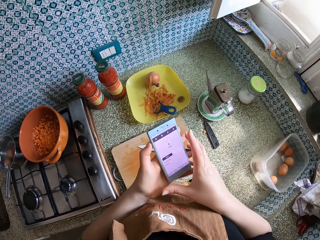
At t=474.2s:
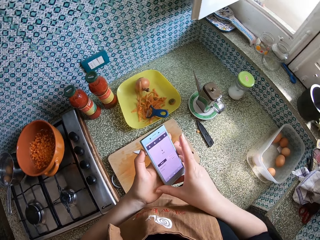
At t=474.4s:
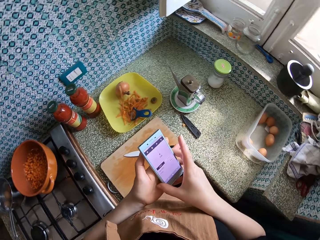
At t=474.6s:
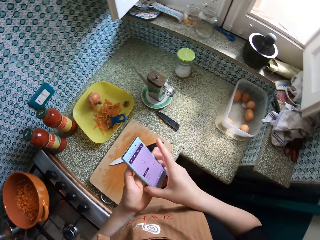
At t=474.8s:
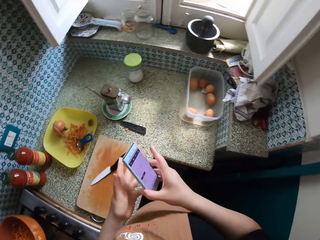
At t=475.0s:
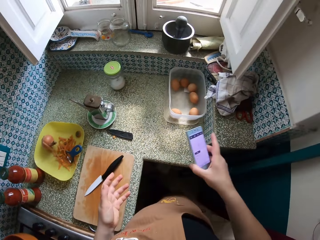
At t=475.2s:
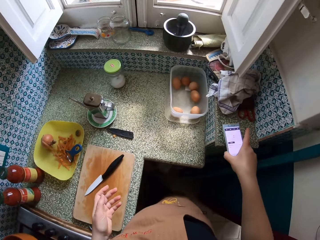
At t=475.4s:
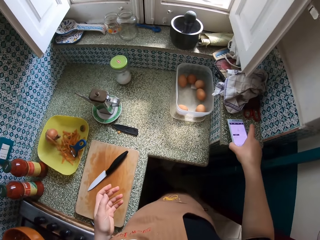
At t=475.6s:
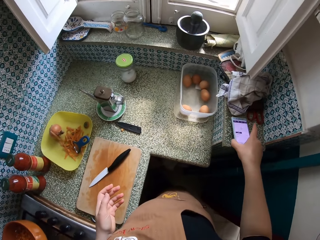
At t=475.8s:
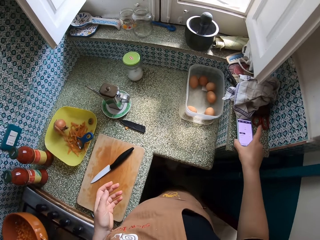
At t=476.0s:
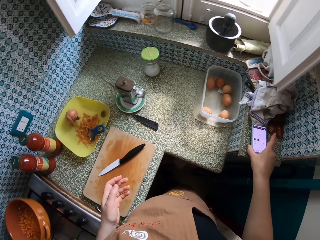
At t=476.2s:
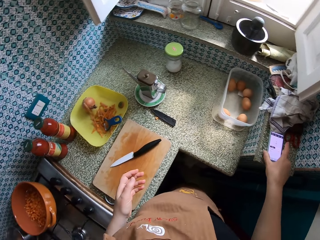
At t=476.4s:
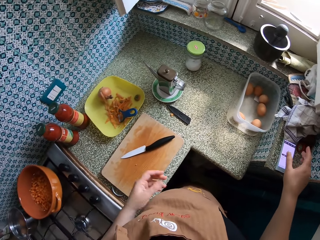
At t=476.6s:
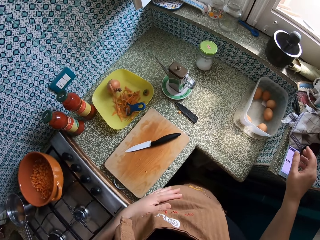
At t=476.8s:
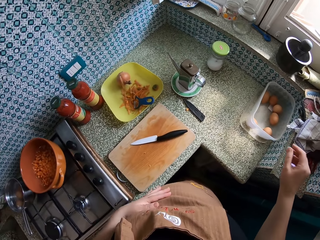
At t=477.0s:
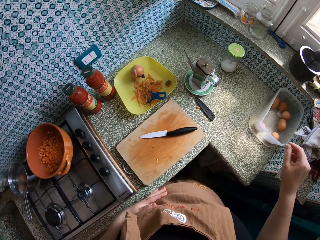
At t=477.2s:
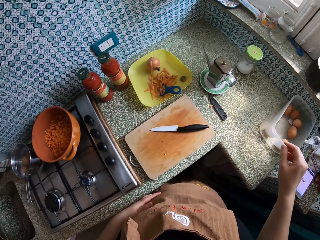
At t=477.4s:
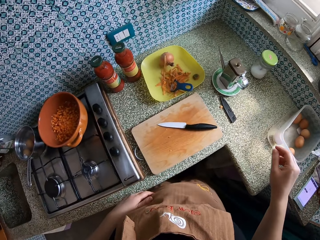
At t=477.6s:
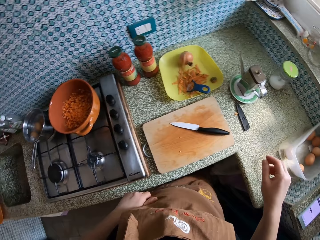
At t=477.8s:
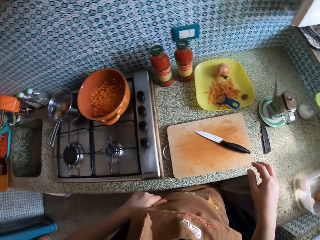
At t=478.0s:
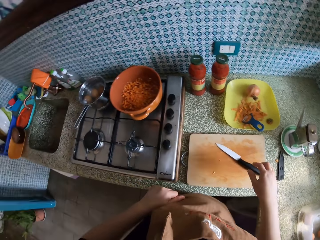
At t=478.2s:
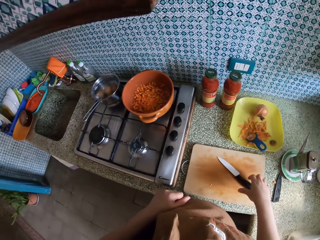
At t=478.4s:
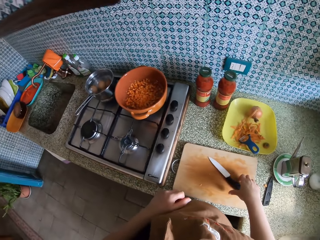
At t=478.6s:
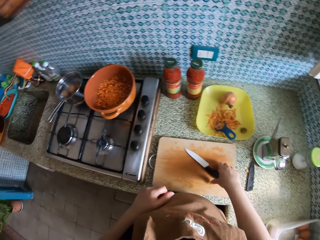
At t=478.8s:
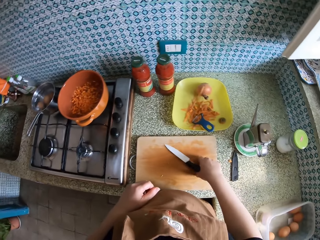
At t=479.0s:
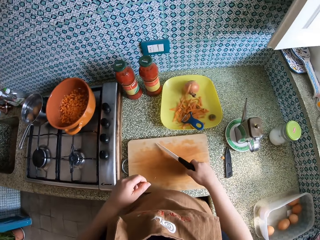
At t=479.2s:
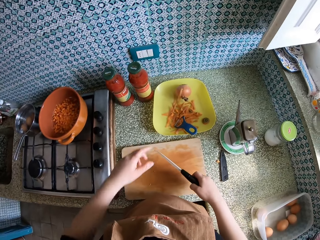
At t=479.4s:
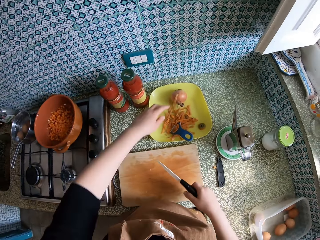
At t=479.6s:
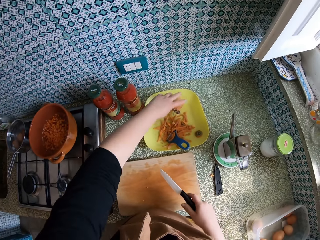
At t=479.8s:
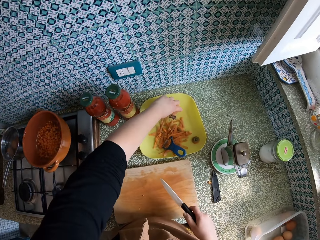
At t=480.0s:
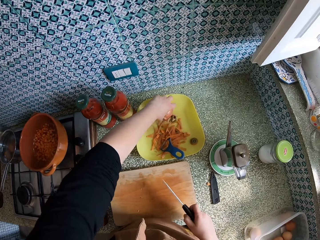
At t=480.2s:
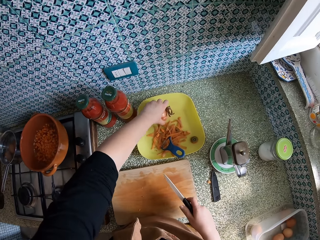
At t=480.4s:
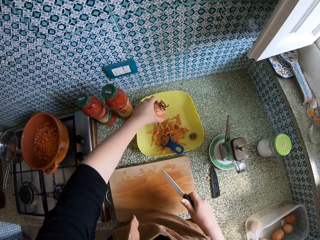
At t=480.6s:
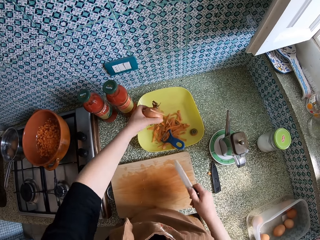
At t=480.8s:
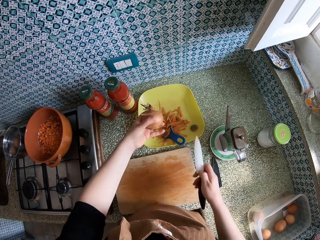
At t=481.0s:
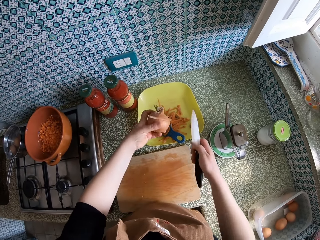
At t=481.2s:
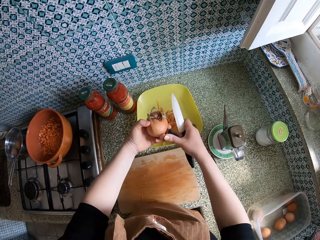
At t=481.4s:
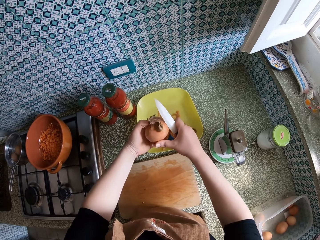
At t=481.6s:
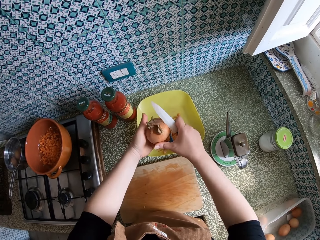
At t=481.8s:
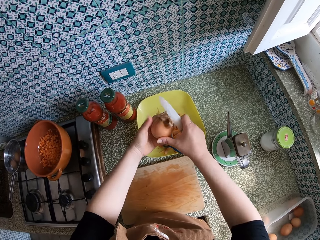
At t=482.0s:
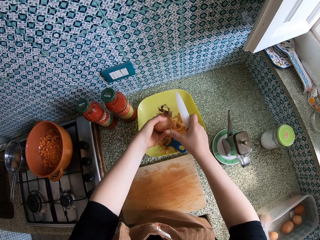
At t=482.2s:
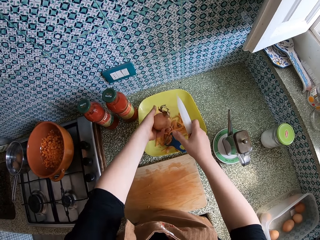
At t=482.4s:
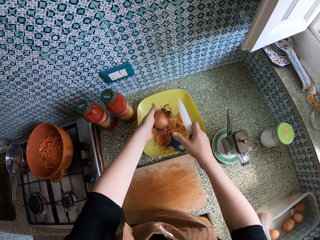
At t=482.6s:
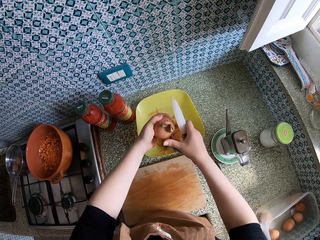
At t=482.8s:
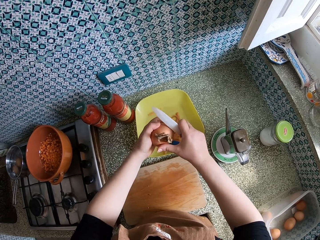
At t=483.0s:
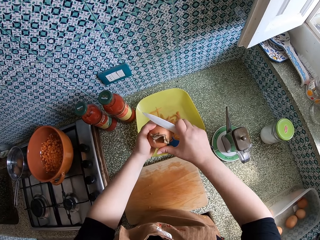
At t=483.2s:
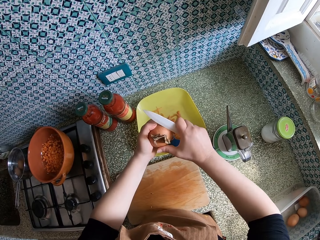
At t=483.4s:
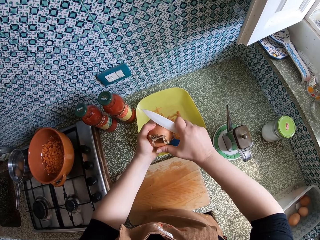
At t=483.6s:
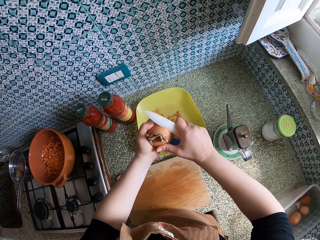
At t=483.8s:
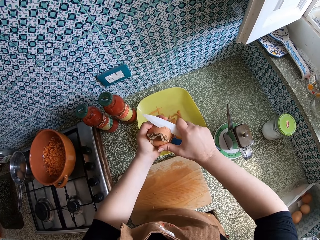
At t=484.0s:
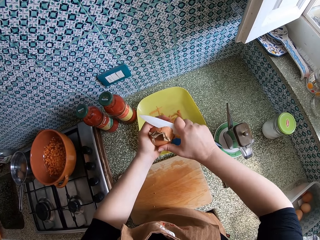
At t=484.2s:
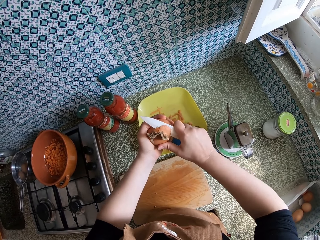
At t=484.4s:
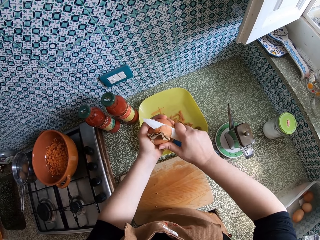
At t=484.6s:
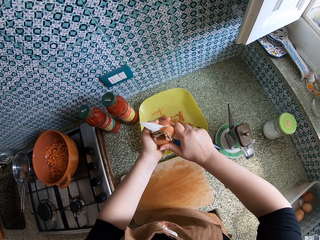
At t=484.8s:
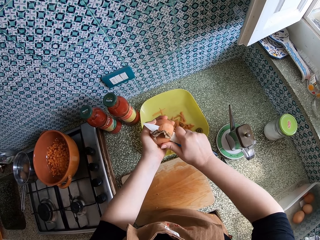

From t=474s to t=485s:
The camera wearer drops the phone on the countertop. She looks around and wipes the hand on the apron. She takes the knife on the cutting board. She takes an onion on a plate with her left hand. She peels something. She cuts the onions with the knife.

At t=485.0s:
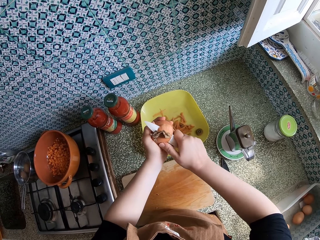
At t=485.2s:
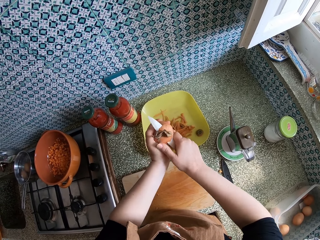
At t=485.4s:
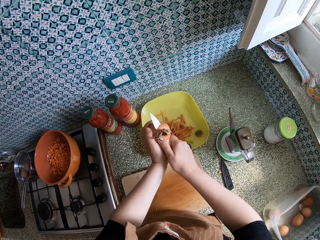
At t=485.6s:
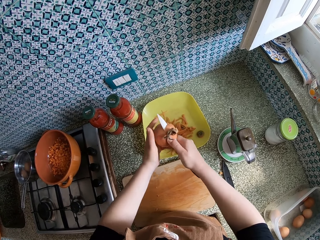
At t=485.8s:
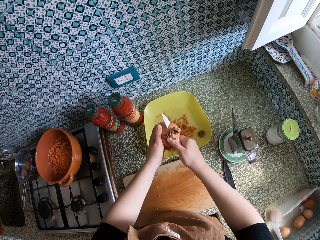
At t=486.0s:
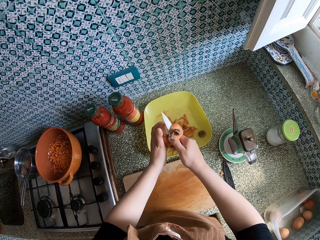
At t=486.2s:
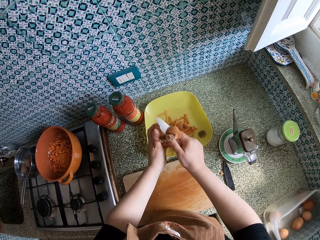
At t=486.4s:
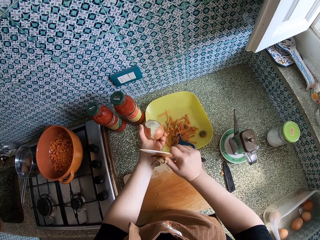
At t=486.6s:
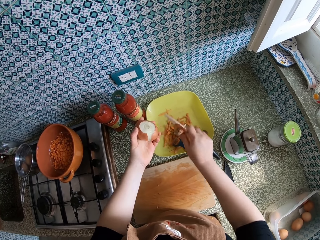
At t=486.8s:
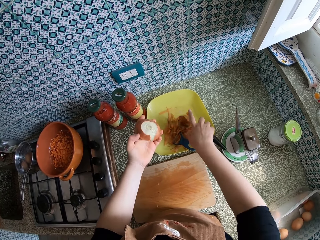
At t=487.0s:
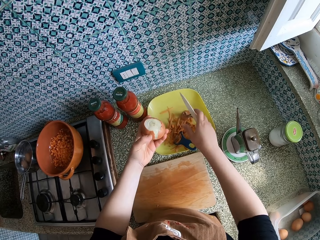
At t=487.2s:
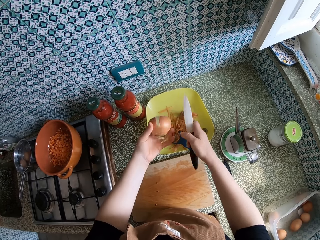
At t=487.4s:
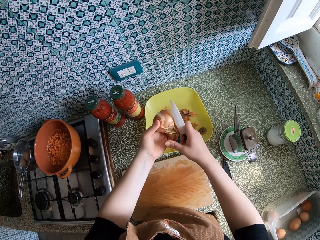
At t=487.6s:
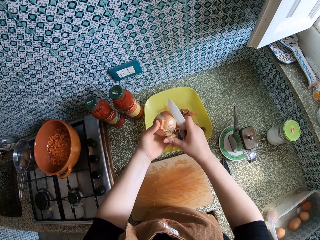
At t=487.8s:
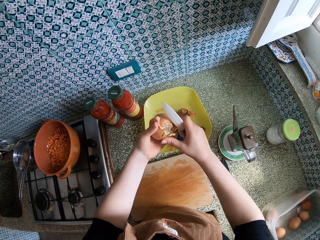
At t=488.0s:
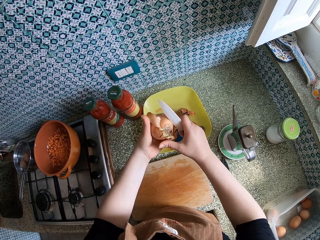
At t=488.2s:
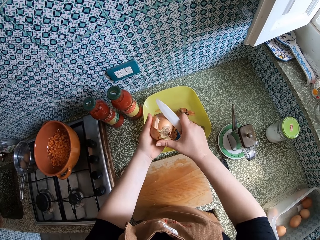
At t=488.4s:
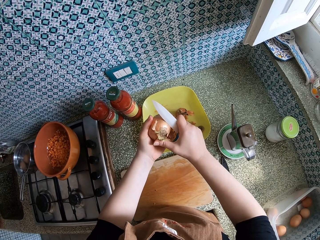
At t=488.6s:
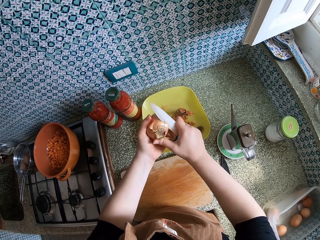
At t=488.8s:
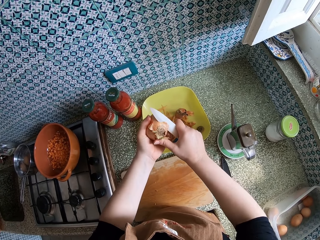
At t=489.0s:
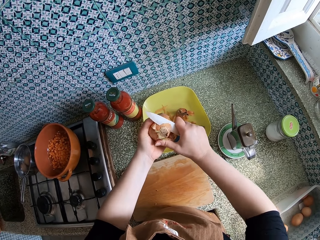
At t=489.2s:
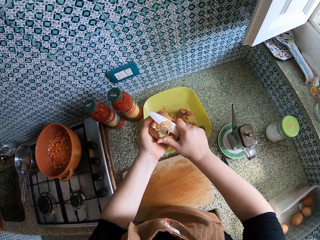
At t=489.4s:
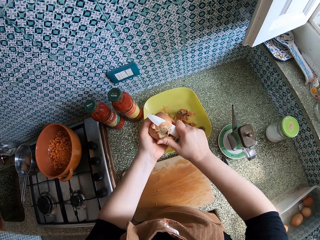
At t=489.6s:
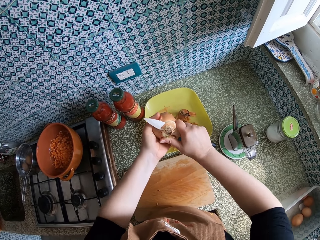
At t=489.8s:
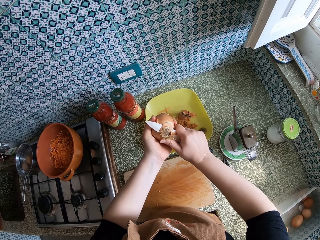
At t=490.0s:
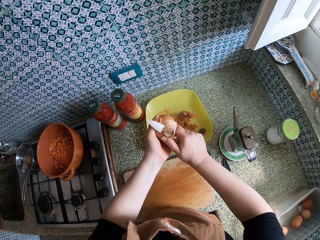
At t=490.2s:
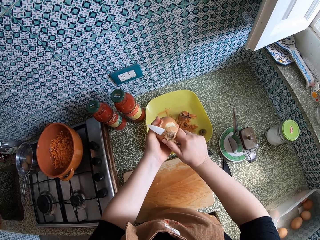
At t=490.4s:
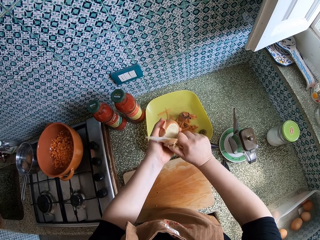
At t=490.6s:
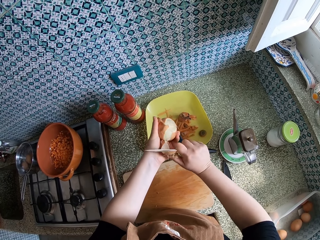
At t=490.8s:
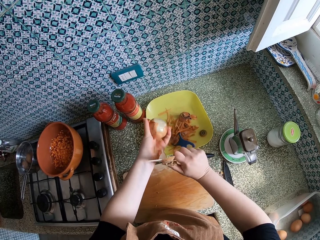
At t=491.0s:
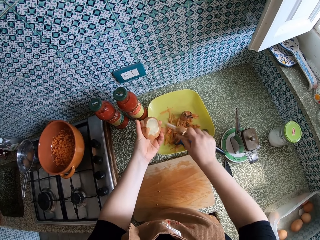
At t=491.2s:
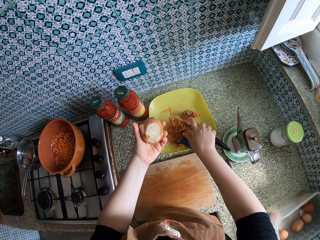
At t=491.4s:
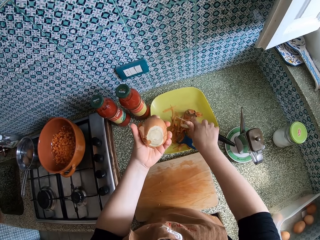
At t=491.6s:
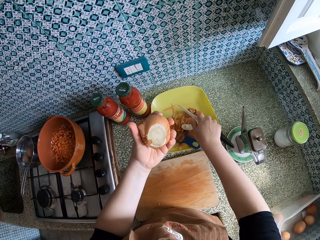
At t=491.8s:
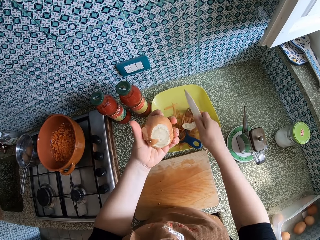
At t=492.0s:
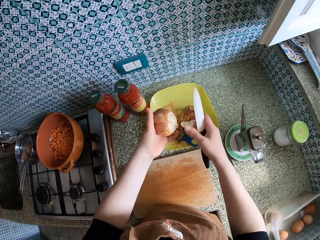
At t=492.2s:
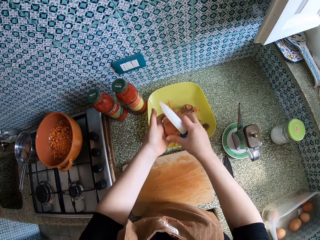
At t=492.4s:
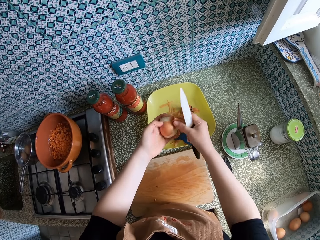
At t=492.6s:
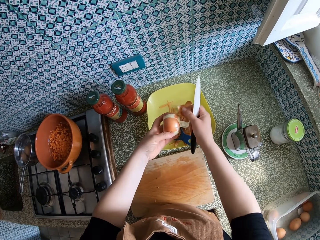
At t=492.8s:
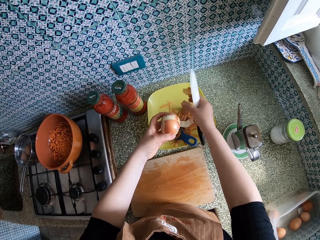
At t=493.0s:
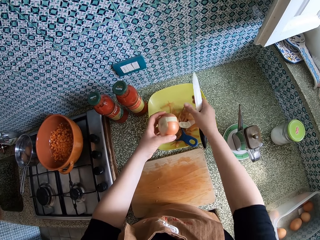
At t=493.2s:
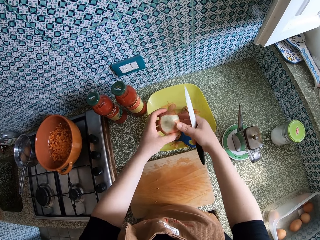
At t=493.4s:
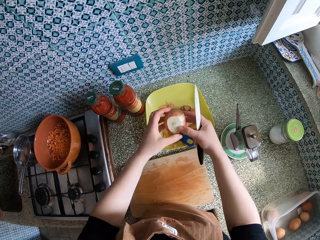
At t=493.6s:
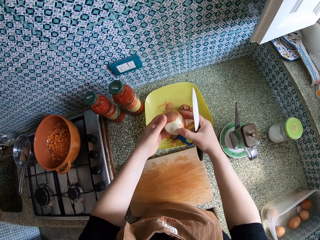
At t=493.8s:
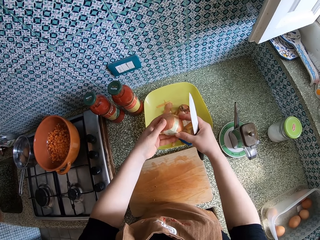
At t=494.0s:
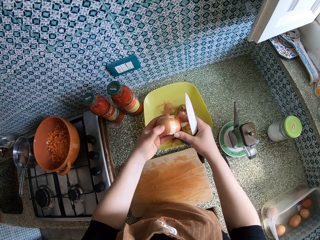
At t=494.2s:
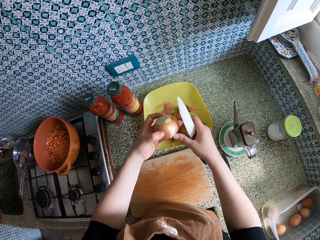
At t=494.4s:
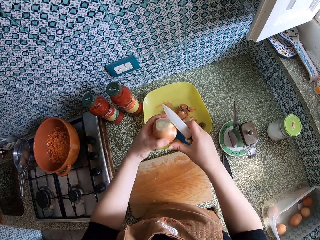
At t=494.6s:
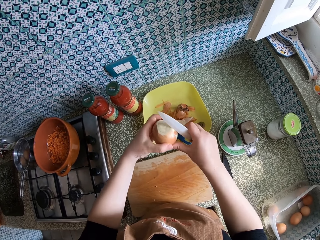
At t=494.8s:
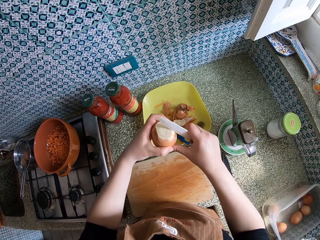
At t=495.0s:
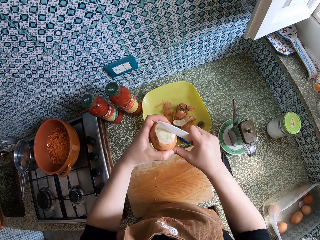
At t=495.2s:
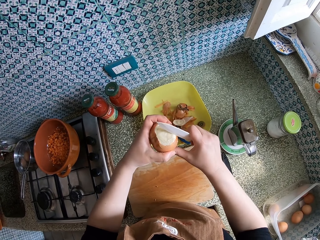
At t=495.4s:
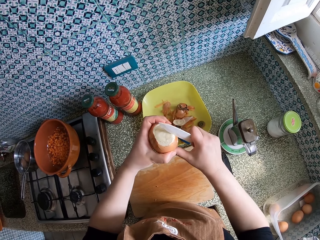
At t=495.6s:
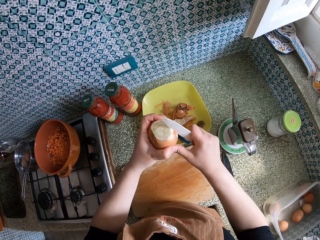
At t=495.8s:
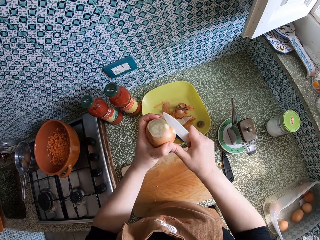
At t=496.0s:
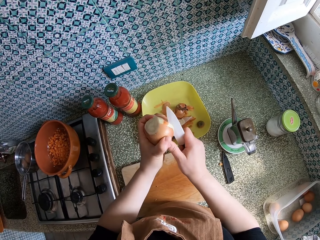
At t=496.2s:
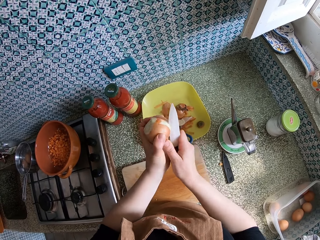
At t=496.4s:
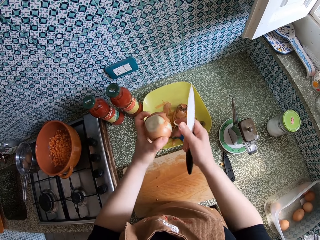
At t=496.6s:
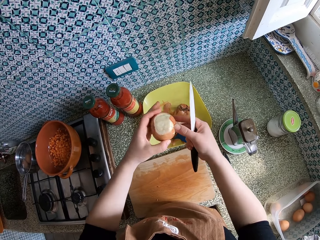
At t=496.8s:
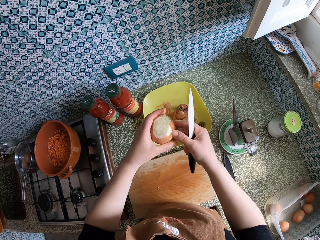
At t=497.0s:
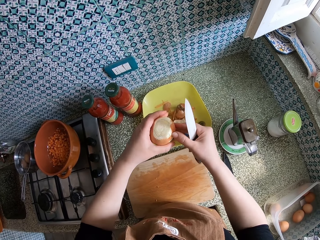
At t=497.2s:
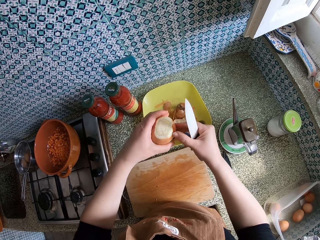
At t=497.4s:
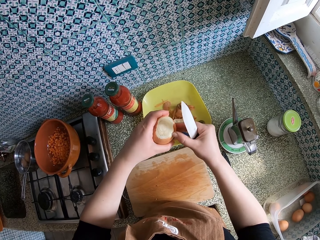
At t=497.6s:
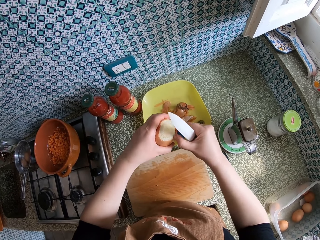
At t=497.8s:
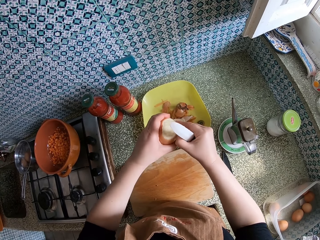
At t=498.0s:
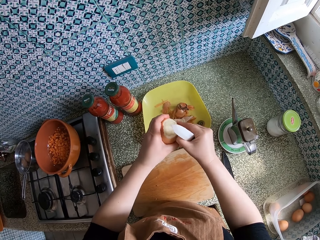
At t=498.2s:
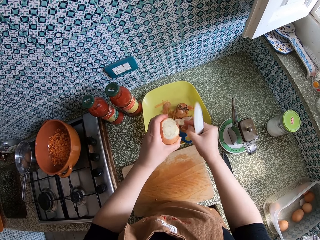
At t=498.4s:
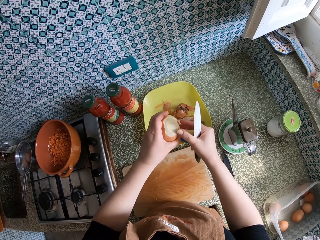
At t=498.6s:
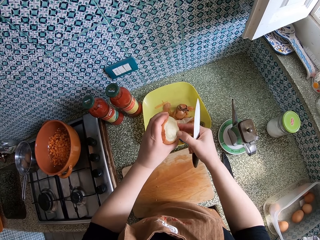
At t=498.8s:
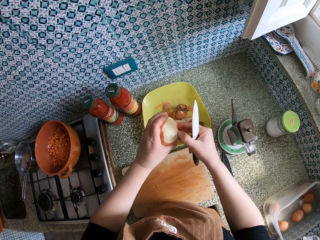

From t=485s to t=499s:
The camera wearer drops the onion peel on the plate. They cut the onions with the knife. They drop the peel on the bowl. They peel the onions.
